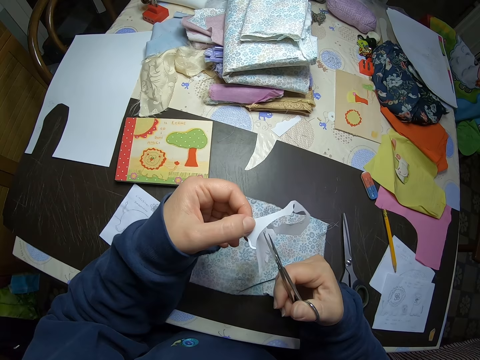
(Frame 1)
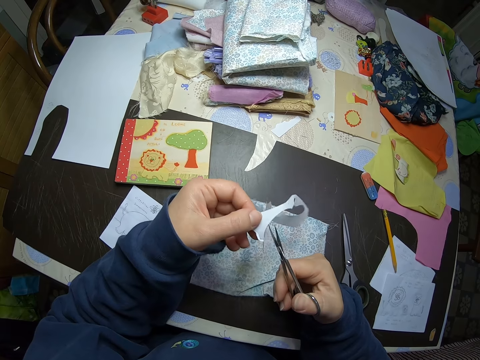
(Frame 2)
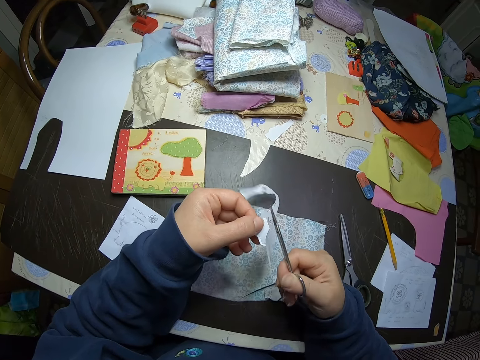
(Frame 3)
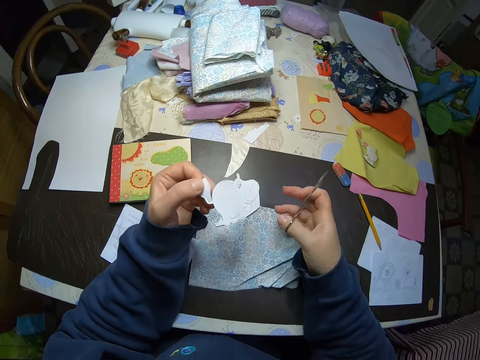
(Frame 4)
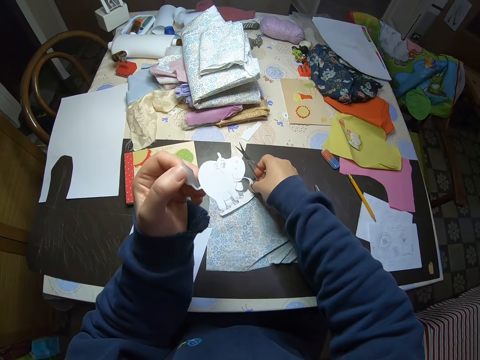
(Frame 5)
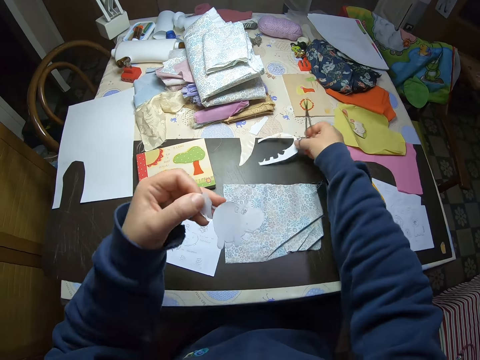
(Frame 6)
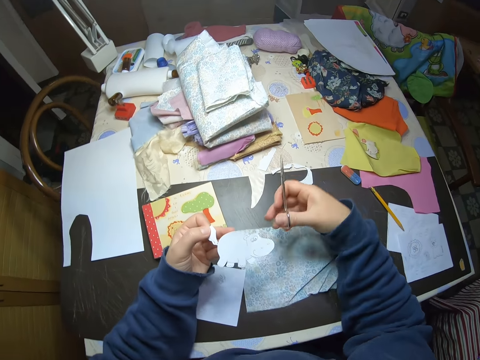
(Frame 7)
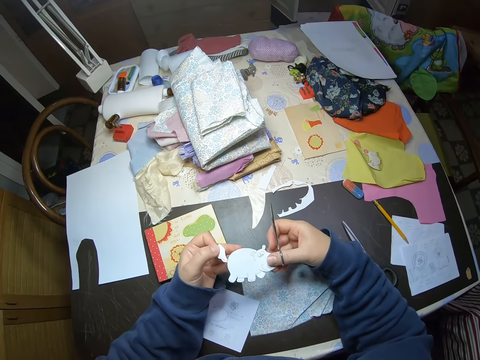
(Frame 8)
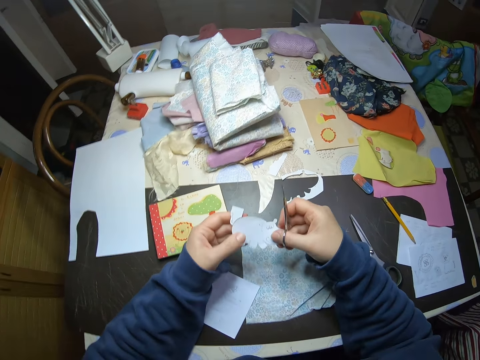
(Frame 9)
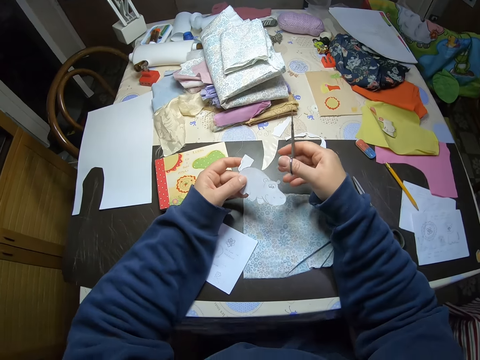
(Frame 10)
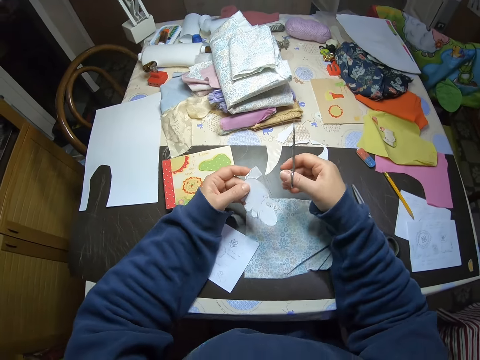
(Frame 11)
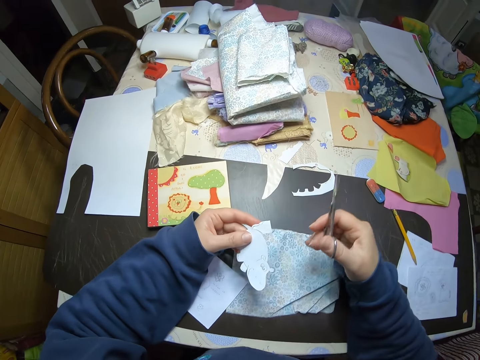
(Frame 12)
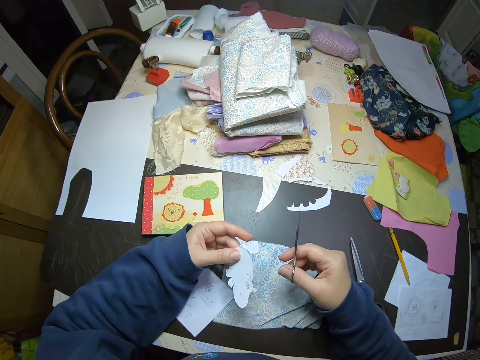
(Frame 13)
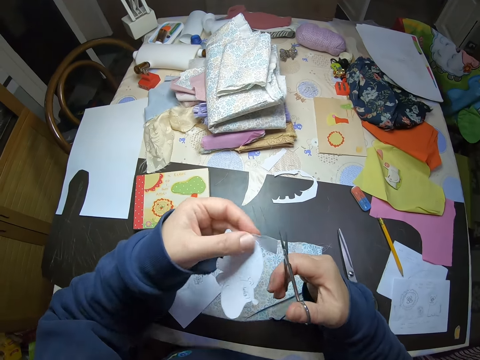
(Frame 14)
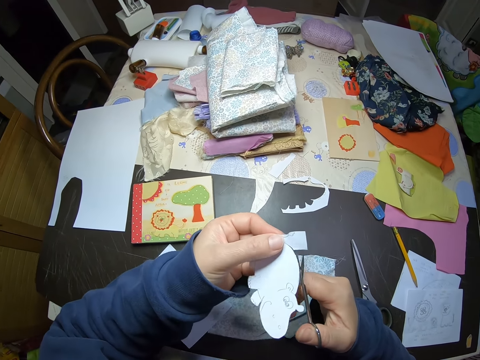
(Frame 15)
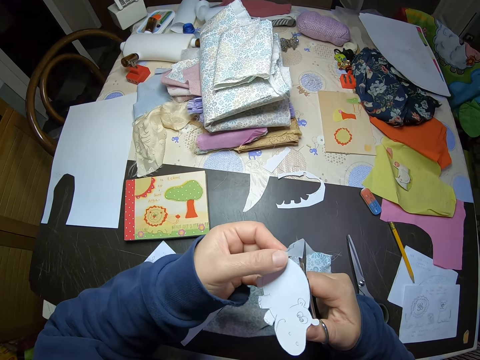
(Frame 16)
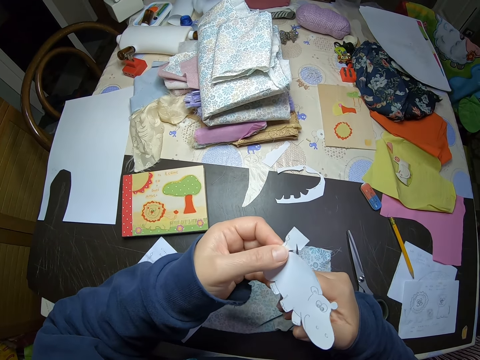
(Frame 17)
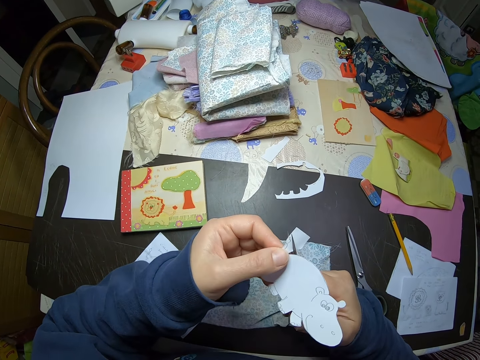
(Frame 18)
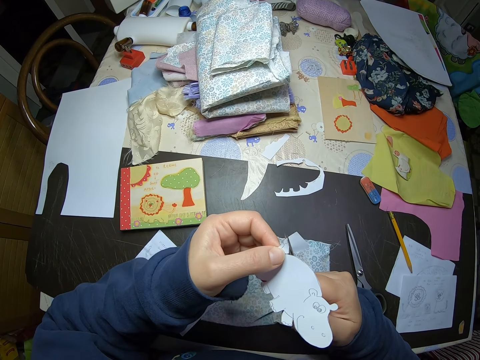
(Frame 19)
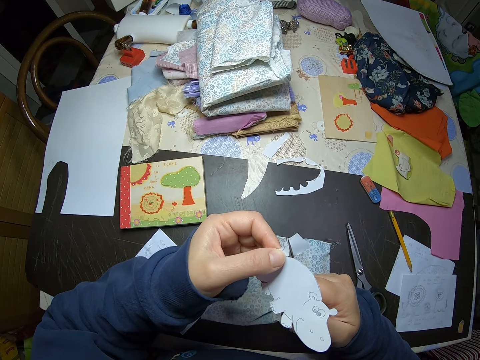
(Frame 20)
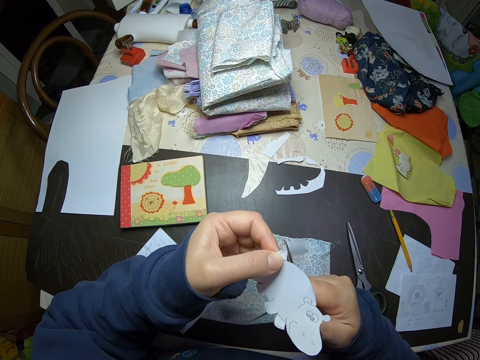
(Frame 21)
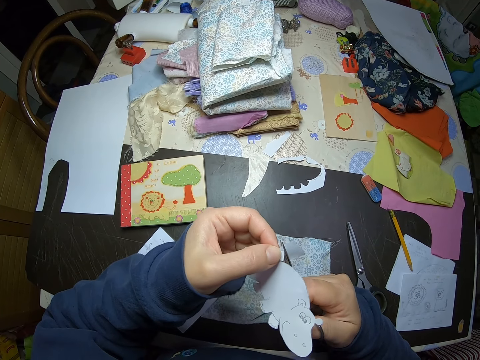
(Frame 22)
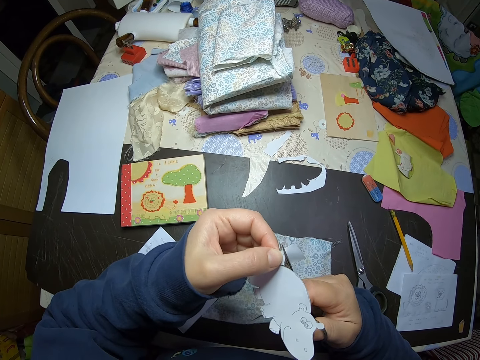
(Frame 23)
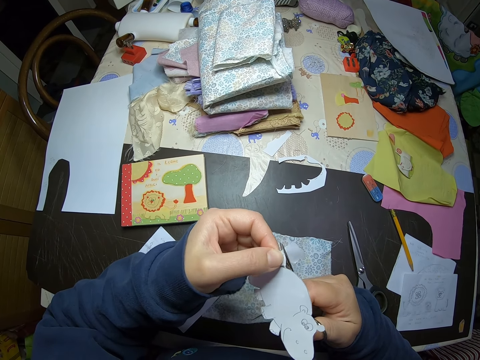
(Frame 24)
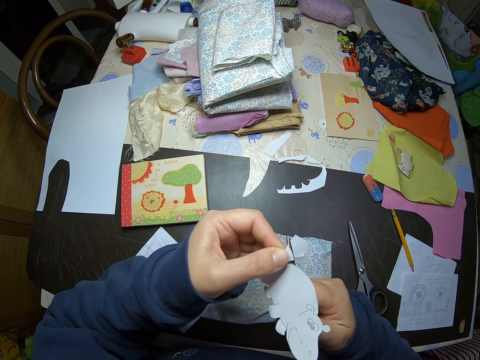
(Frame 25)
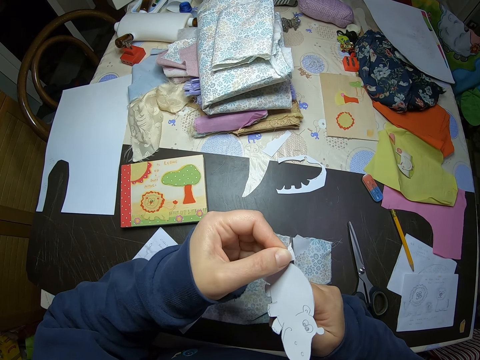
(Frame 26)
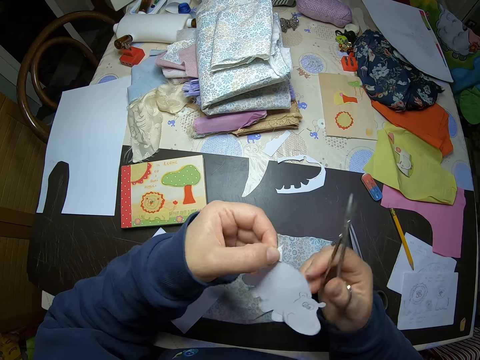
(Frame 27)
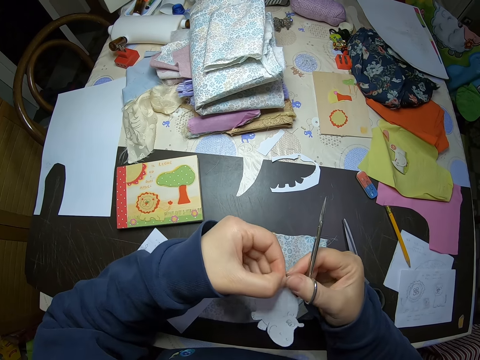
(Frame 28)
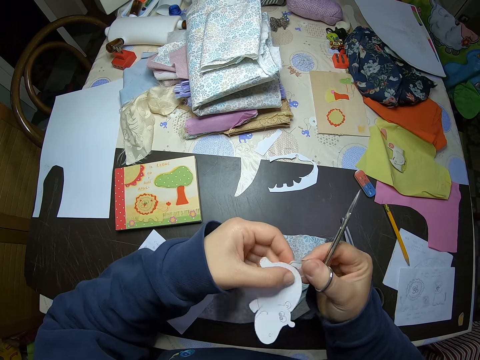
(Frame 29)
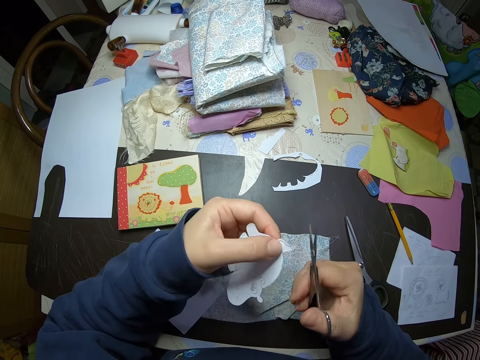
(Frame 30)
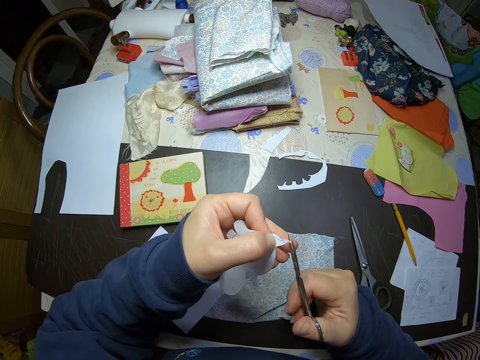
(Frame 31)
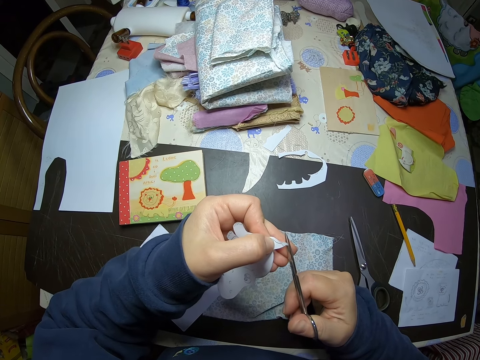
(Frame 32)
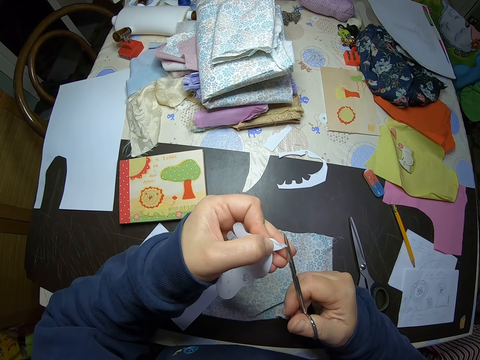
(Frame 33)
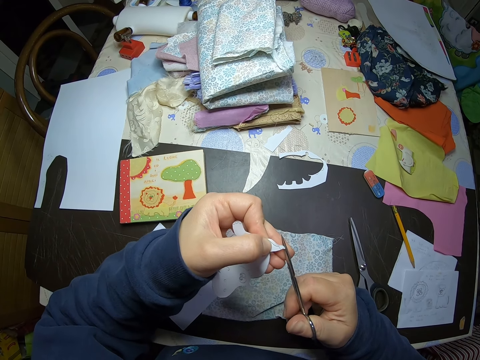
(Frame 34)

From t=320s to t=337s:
The camera wearer stops cutting out the crafted elephant. They move a cut piece of paper from one spot on the table to another. They cut the paper craft with the scissors. They stop cutting. They adjust the paper craft. They cut the paper craft with the scissors.

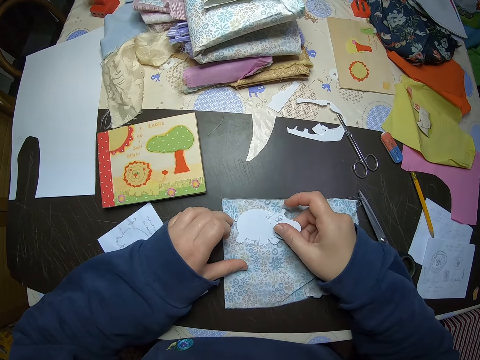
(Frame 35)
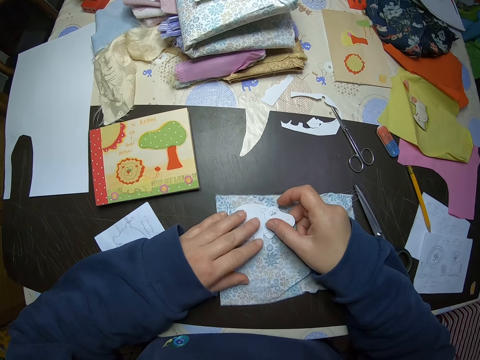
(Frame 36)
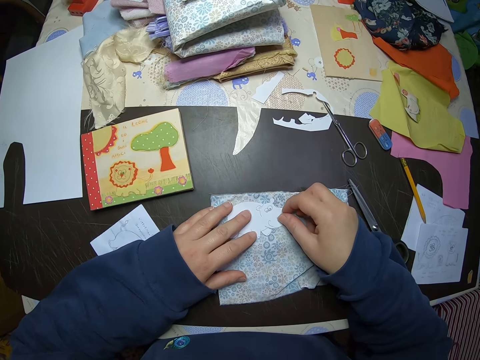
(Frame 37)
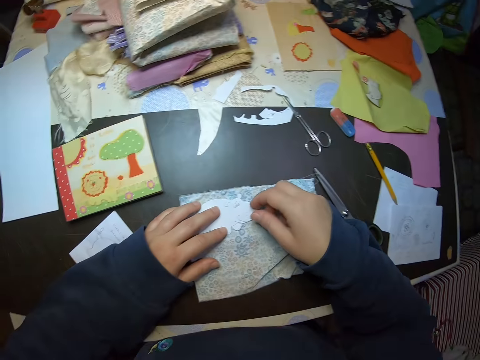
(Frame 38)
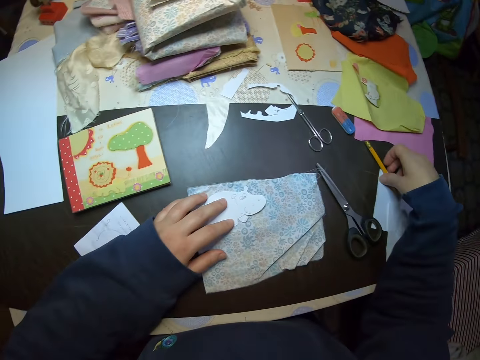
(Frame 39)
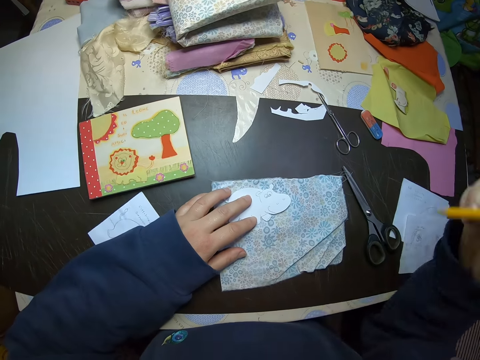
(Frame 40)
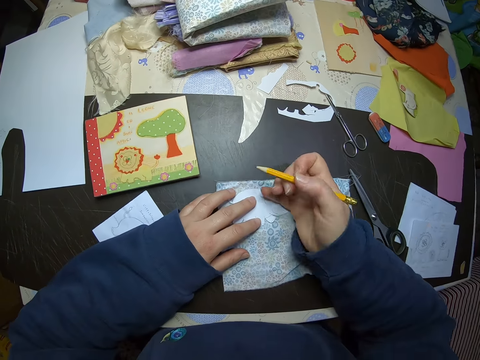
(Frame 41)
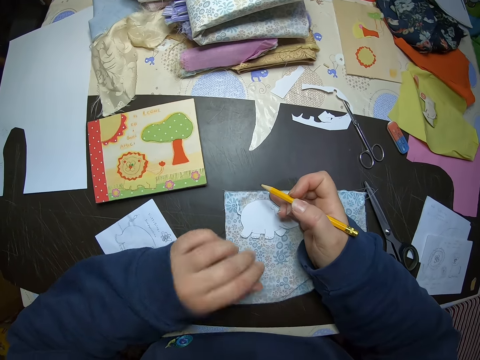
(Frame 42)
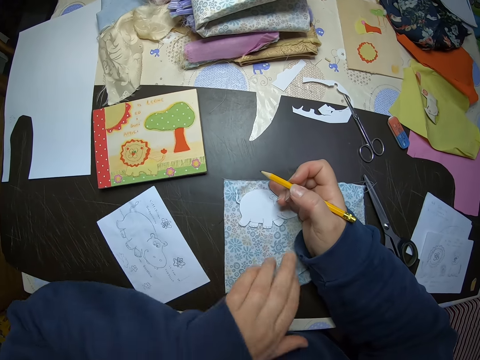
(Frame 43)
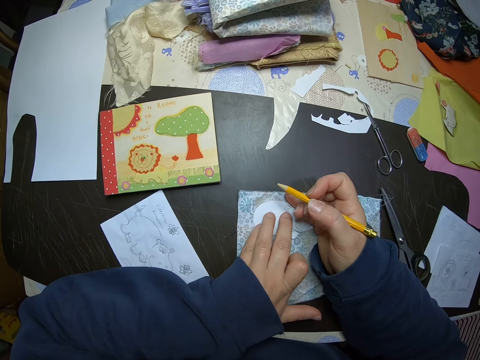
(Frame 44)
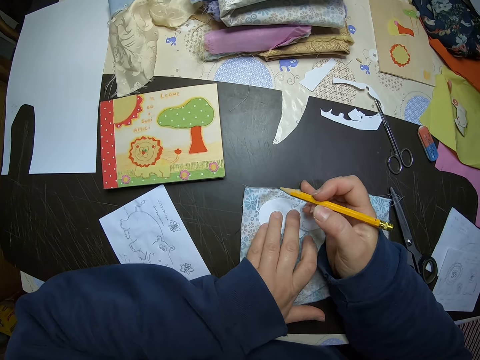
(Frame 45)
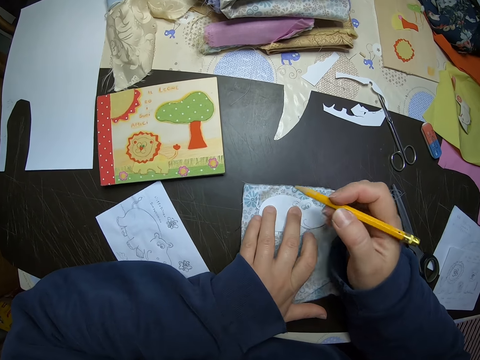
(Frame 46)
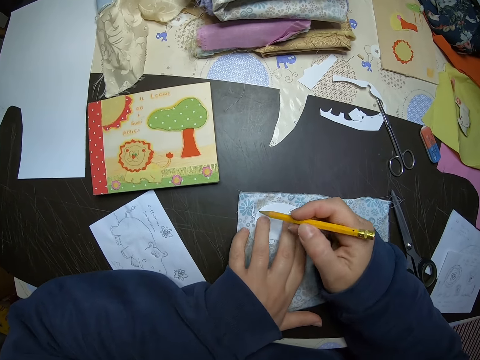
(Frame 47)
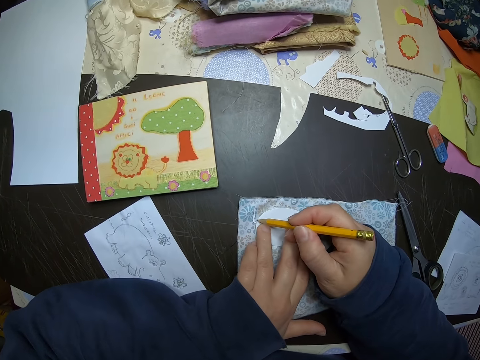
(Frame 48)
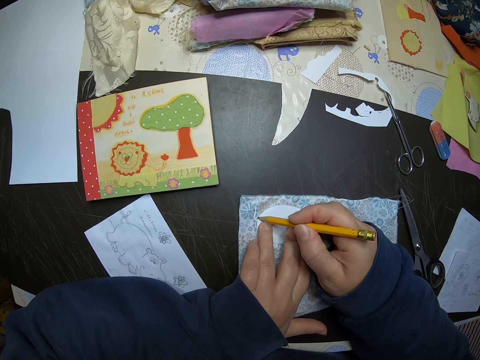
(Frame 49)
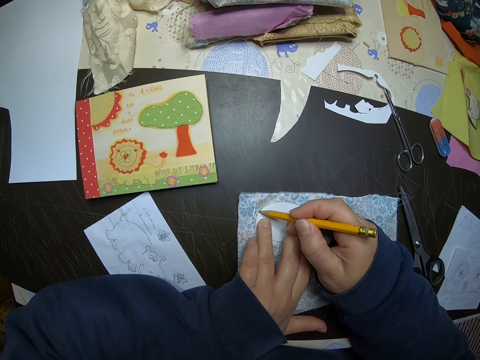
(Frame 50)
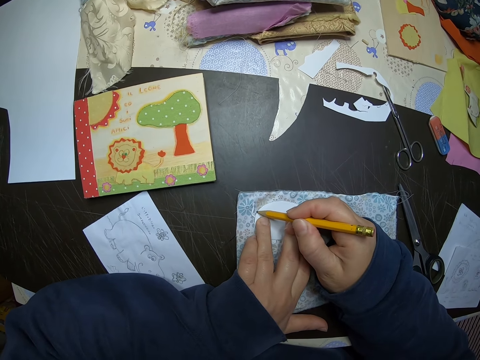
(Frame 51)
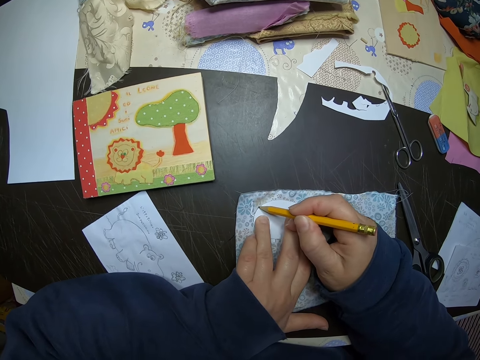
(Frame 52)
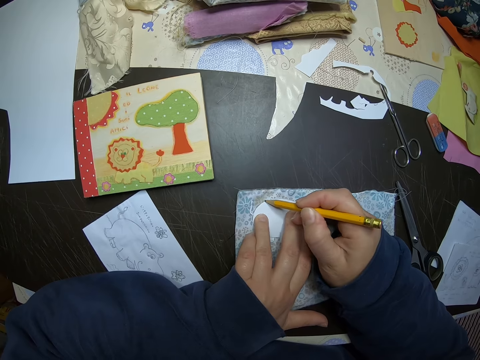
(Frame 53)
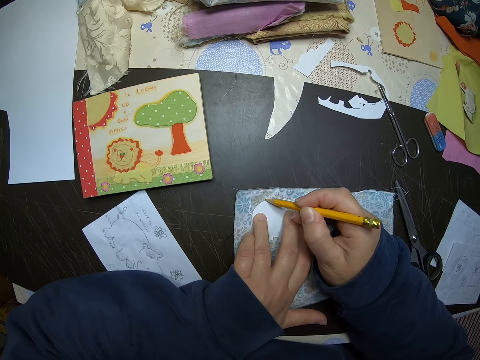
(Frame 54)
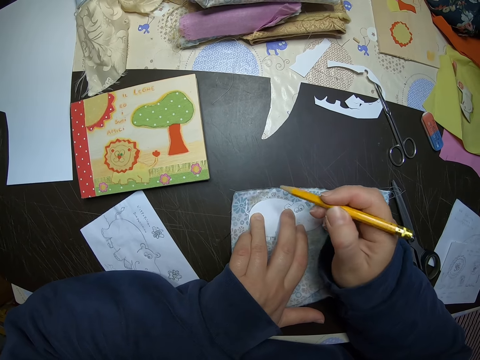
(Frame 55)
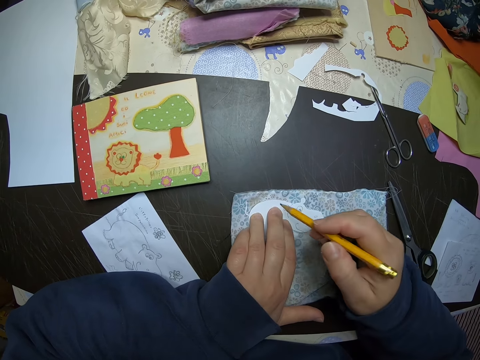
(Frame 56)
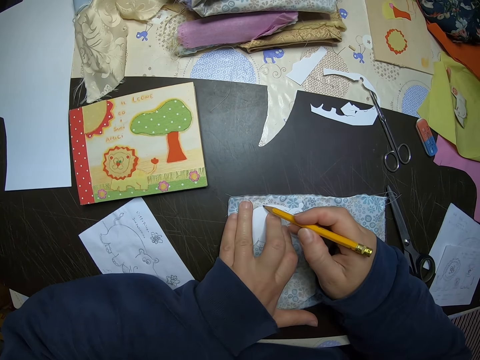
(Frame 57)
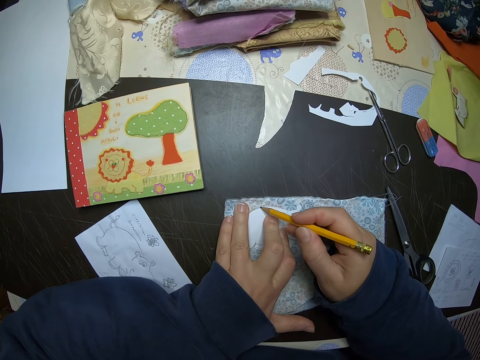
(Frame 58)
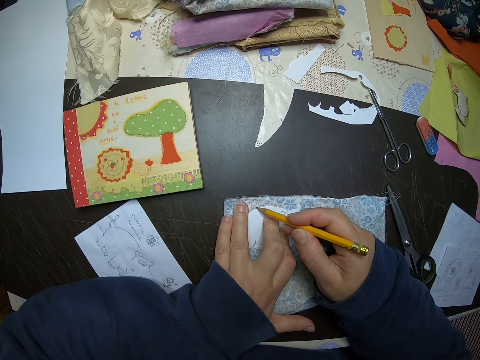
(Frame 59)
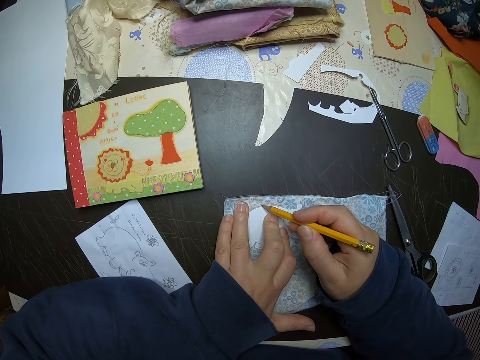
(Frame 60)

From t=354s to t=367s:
The camera wearer holds onto the crafted paper. She picks up a pencil from the table with her right hand. She adjusts the paper craft on the clothing material. She adjusts the left hand. She holds onto the crafted paper. She traces the paper craft on the clothing material with the pencil. She adjusts the hand. She traces the crafted paper.
